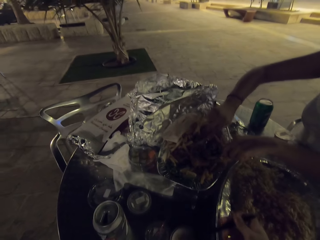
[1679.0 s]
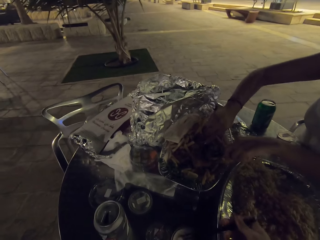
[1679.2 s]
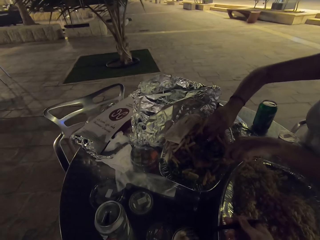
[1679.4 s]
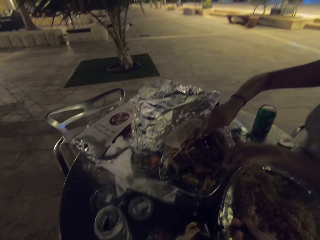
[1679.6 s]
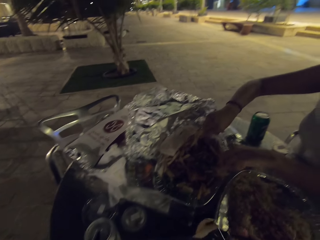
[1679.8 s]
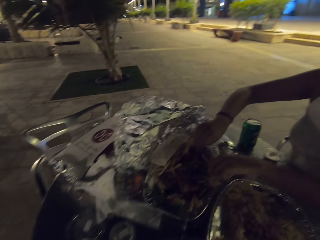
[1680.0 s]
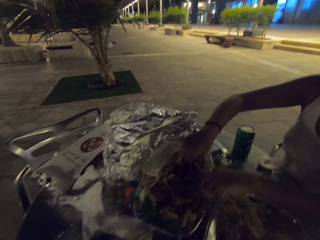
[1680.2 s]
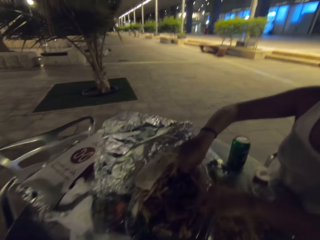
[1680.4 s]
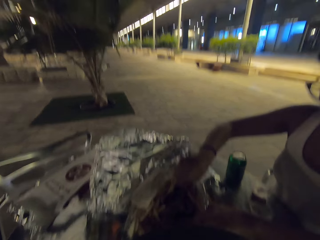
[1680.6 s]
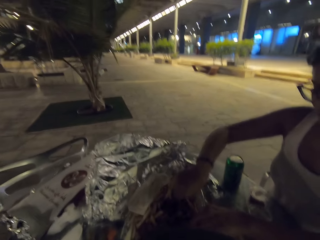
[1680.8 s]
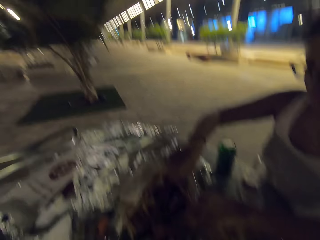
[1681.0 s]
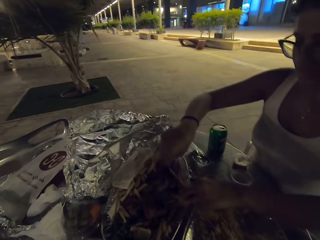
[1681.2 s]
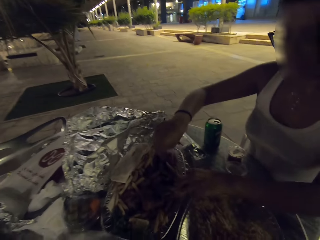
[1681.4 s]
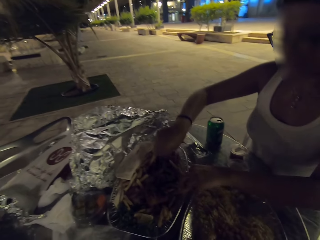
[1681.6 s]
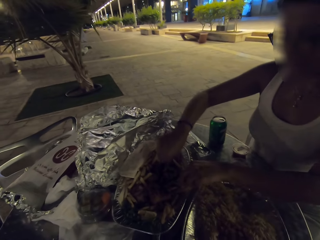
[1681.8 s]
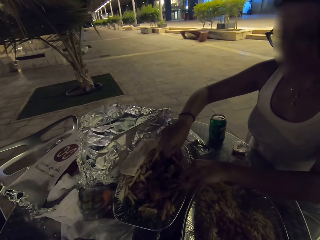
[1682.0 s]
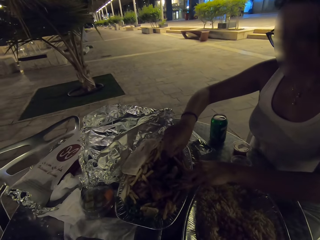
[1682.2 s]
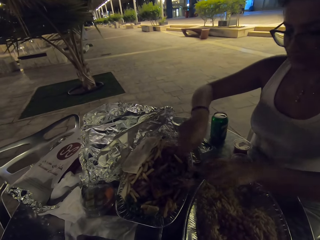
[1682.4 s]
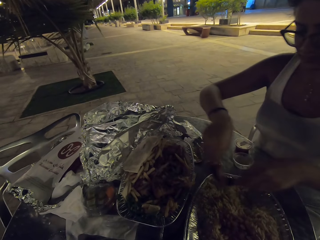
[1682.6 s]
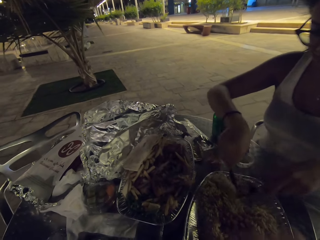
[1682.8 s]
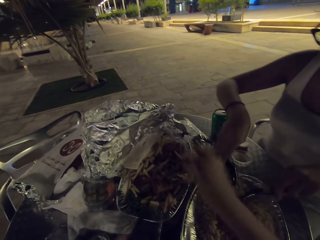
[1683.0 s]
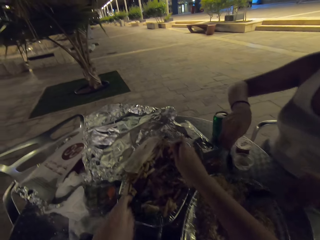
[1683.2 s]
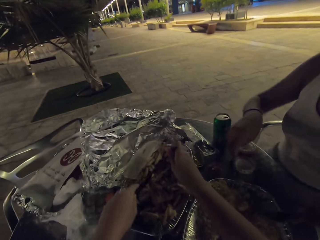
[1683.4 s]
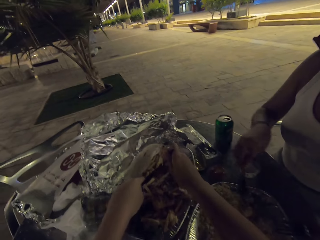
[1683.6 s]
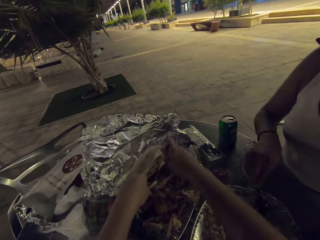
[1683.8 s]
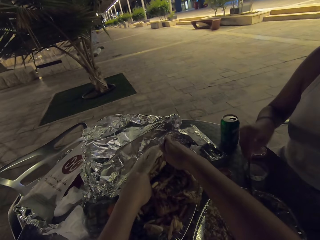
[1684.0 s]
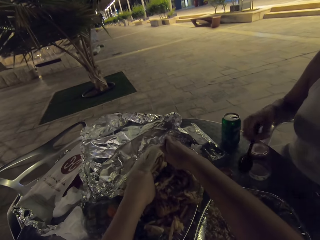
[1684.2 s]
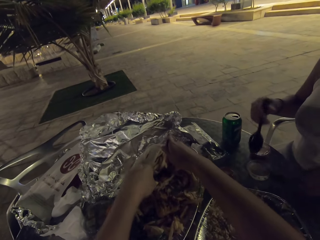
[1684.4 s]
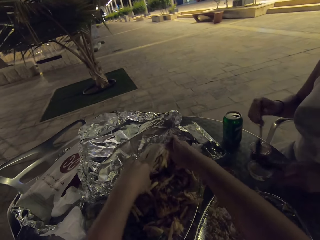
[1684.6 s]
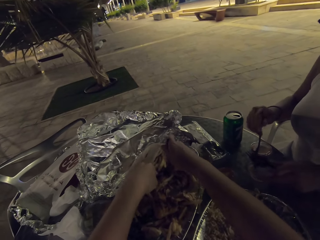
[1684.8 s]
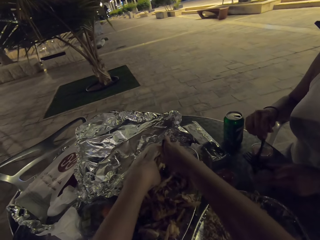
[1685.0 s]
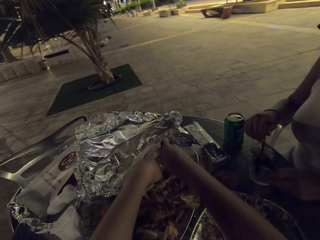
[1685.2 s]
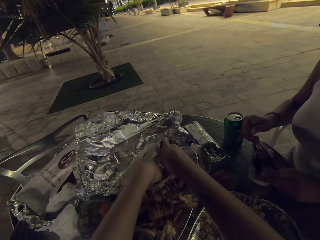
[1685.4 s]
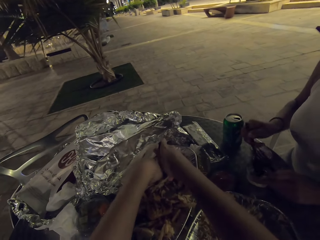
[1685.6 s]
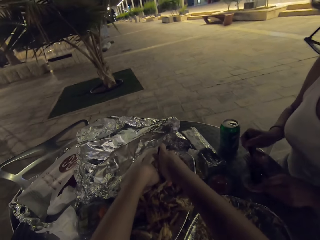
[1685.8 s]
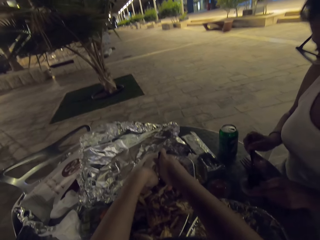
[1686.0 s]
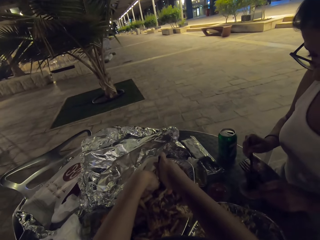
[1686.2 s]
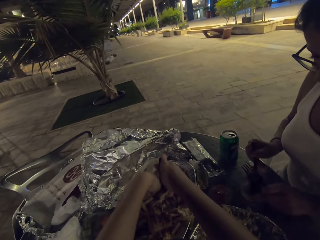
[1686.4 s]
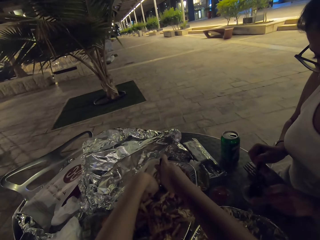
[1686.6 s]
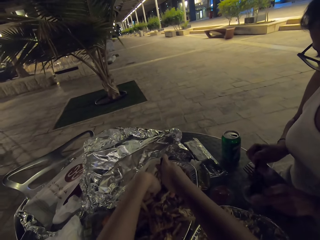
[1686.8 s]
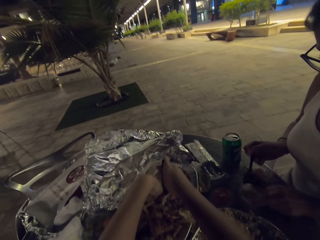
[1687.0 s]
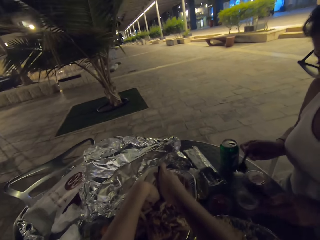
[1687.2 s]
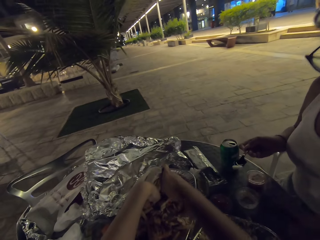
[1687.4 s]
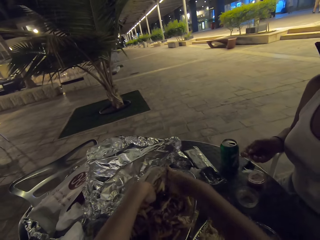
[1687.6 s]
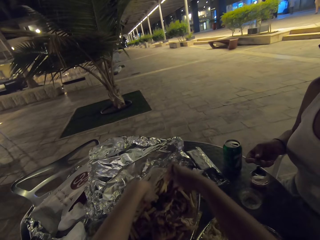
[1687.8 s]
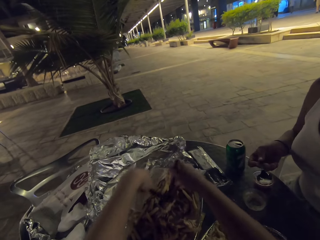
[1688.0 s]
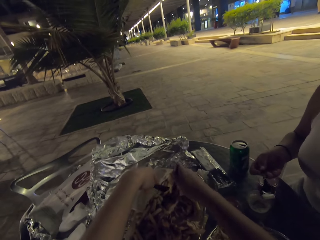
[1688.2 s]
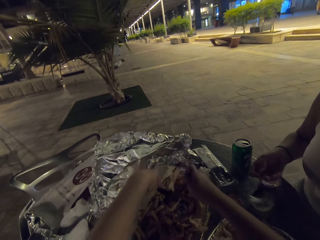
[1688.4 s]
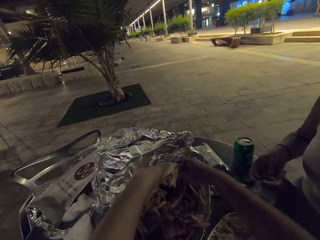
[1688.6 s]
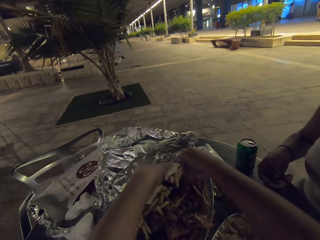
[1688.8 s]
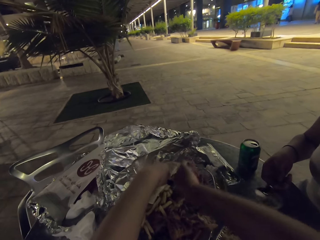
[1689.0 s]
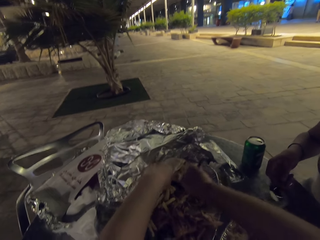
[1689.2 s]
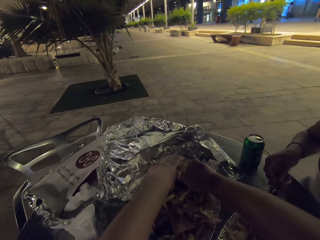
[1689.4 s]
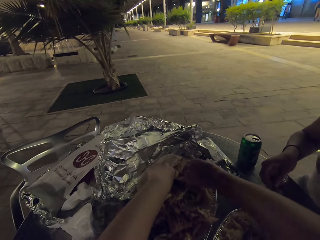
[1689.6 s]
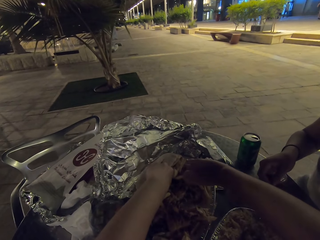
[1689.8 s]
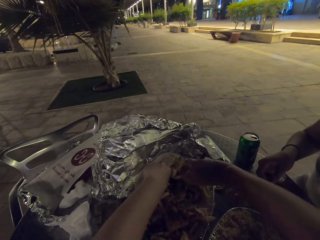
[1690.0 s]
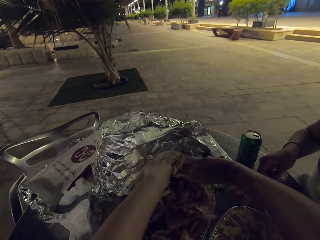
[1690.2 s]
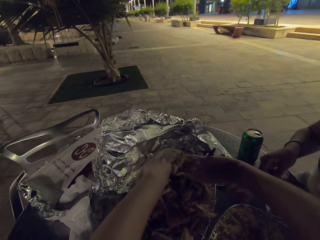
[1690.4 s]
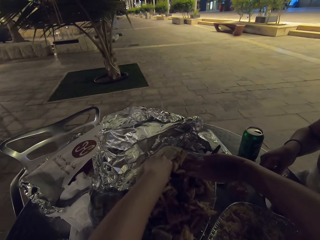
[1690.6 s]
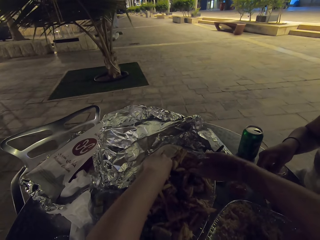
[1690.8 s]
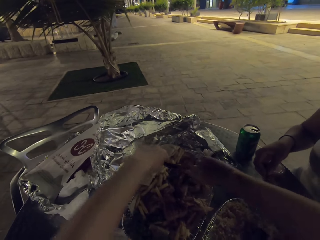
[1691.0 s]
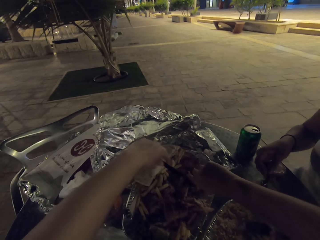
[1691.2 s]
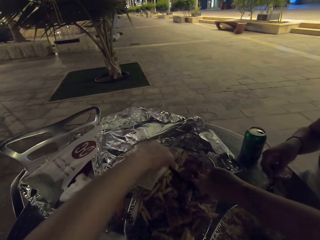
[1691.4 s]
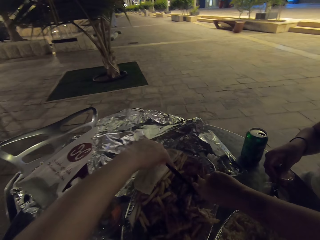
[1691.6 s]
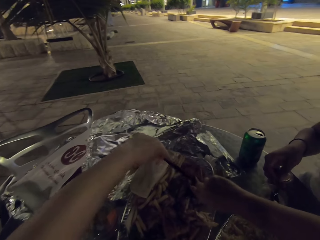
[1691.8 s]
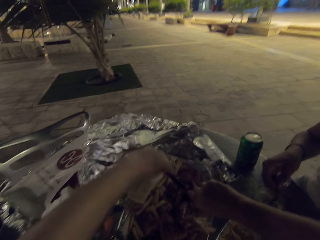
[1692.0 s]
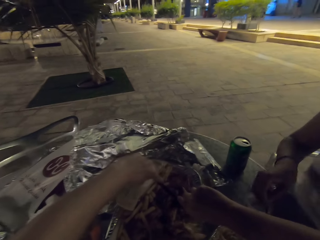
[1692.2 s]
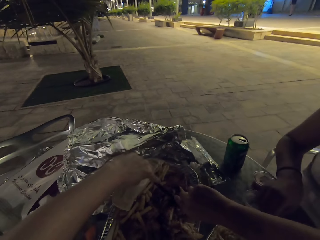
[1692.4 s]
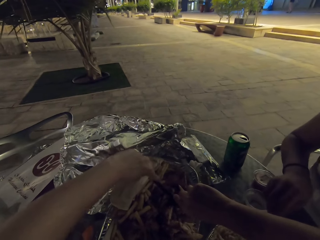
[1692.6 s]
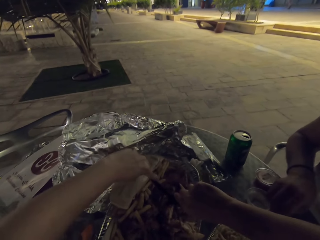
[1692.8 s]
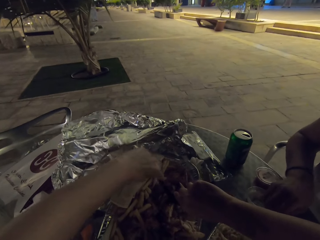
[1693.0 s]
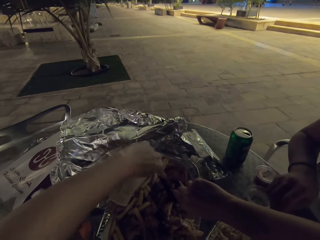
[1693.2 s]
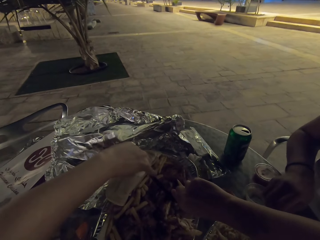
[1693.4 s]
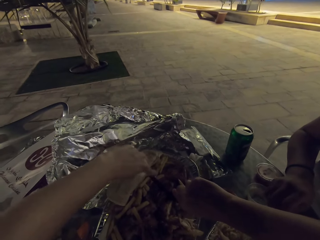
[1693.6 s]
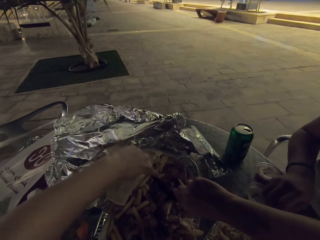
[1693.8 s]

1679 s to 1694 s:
A woman serves the food. The woman picks a piece of meat from the tin and puts the piece of meat in a tray of rice. She scoops something in a small tin. The camera wearer eats the food on the table. They cut a piece of meat in the tin.

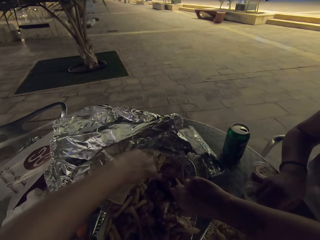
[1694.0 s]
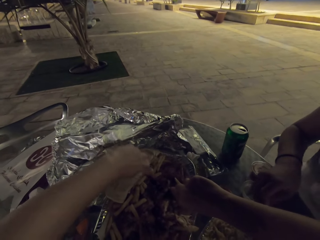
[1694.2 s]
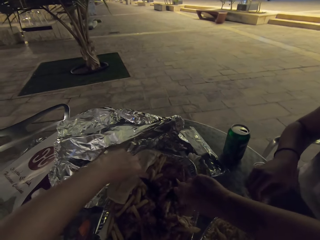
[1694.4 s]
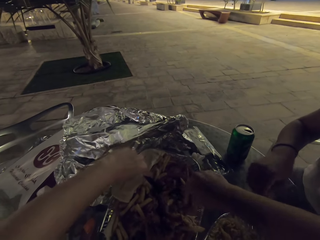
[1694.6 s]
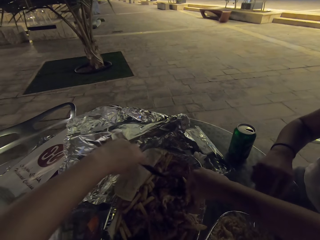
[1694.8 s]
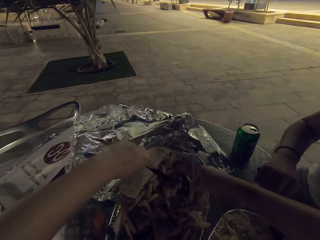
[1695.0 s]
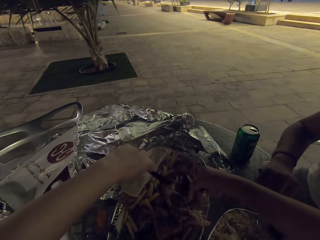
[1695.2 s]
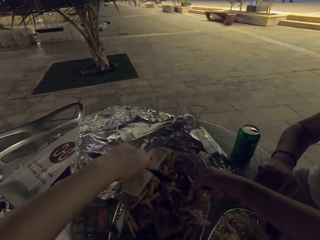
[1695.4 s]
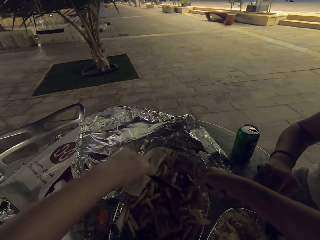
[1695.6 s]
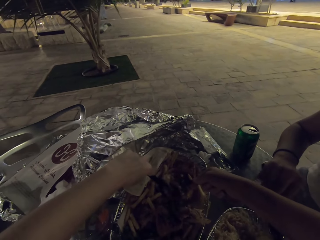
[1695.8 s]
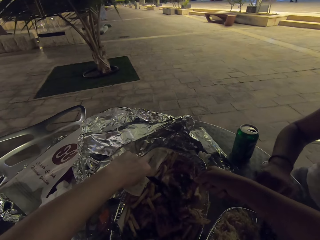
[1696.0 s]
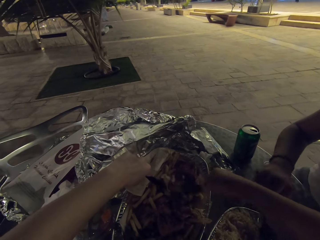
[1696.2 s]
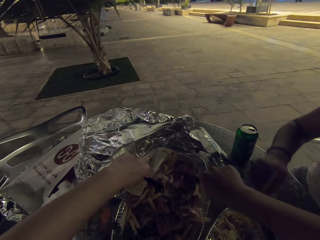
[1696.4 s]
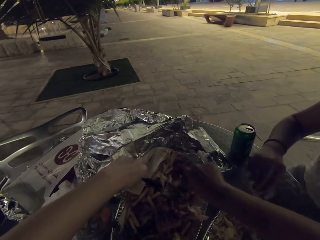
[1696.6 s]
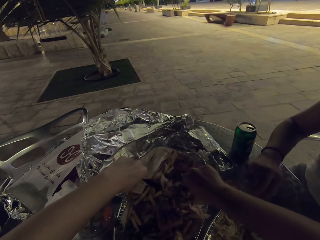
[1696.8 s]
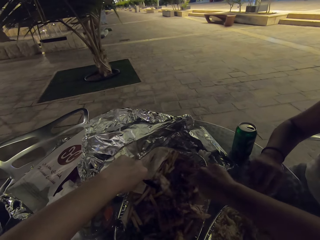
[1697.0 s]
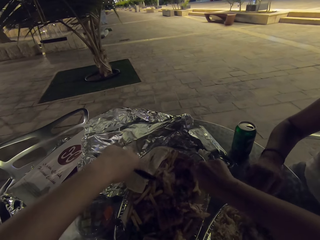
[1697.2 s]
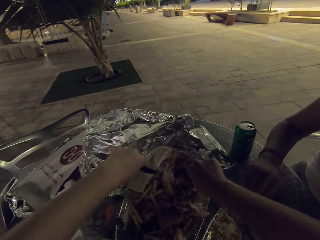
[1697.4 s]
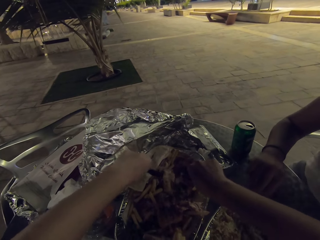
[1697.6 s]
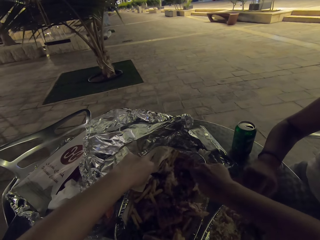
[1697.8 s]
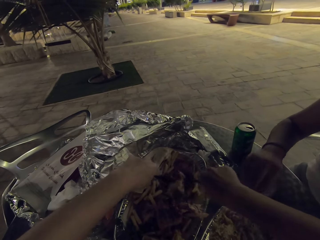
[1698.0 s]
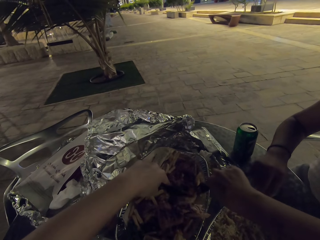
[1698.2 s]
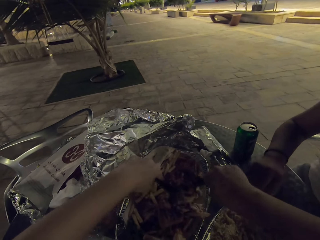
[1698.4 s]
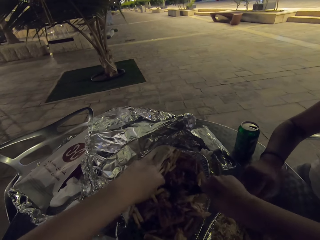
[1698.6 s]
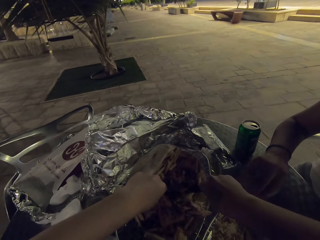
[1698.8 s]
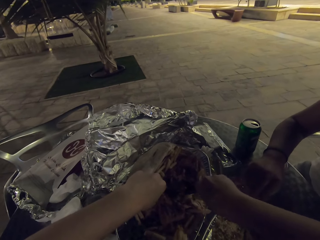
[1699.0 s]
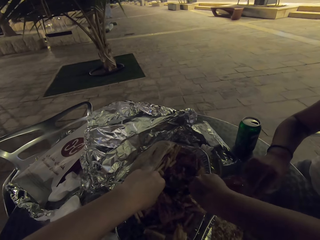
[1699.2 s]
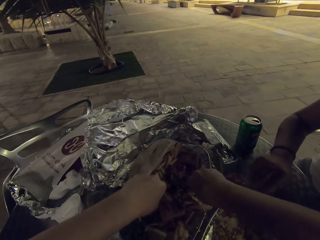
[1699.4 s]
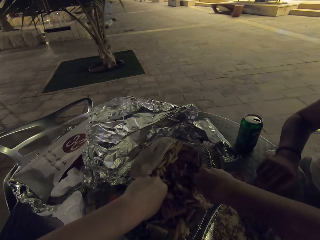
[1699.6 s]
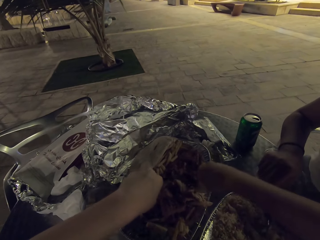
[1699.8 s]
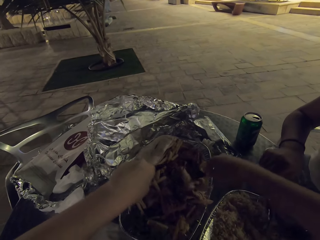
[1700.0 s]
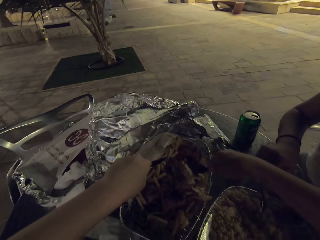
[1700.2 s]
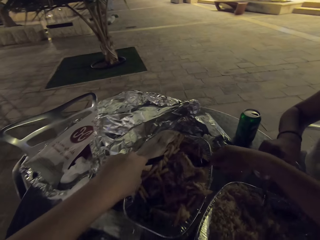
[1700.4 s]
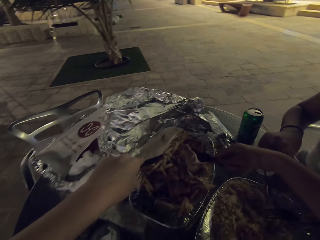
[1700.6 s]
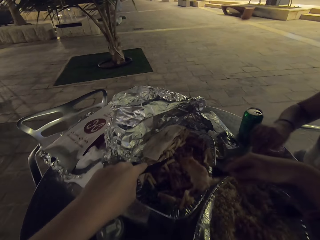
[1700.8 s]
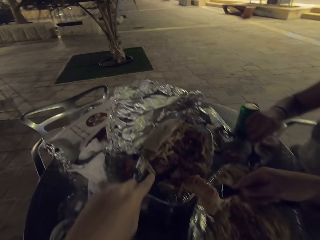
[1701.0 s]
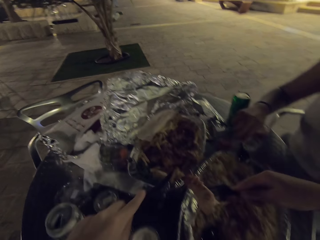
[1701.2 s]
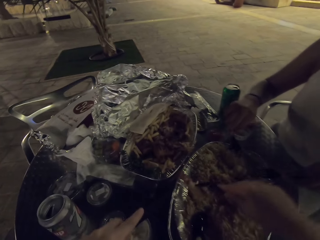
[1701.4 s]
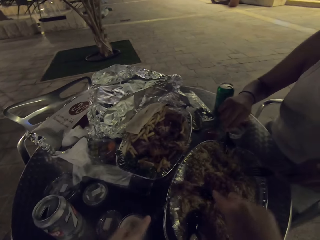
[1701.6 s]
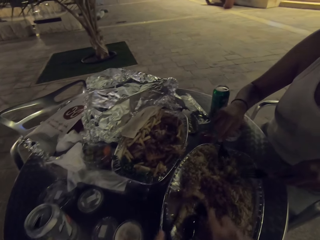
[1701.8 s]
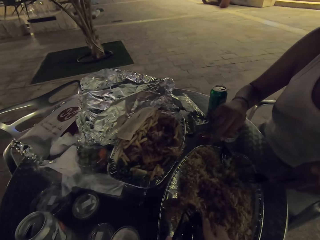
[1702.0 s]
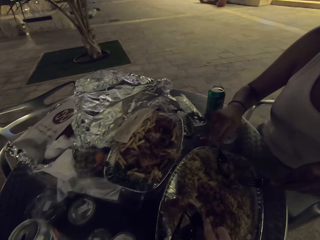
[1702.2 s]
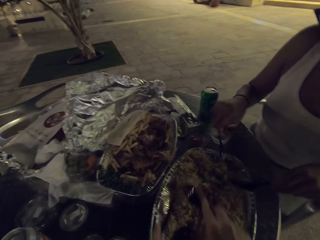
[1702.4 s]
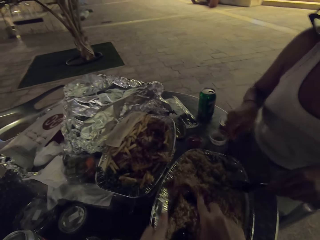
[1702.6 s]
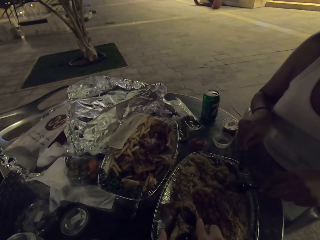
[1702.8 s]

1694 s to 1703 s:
The camera wearer picks a piece of meat from the tin. They eat the food on the table.
